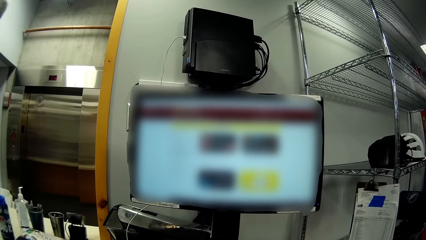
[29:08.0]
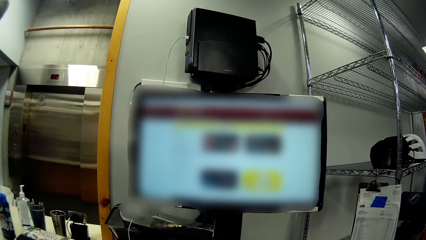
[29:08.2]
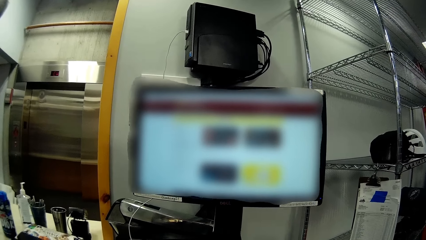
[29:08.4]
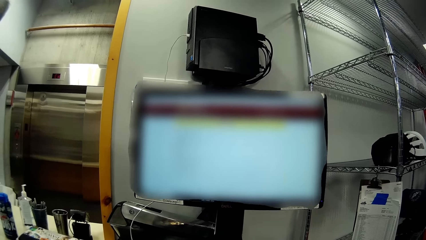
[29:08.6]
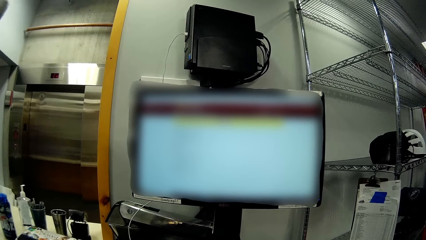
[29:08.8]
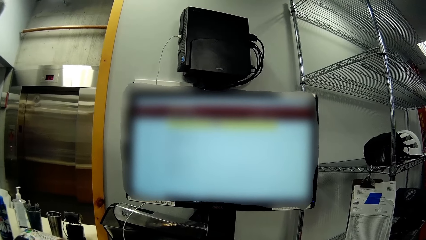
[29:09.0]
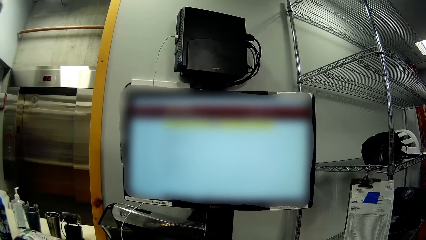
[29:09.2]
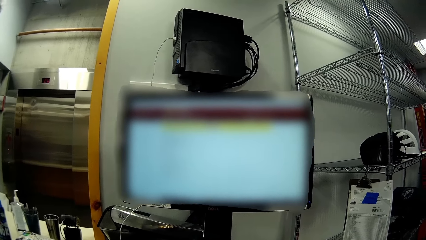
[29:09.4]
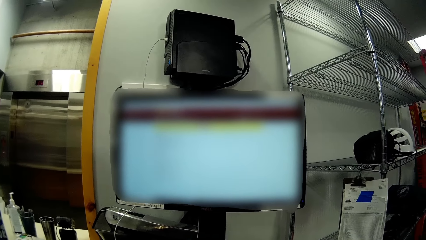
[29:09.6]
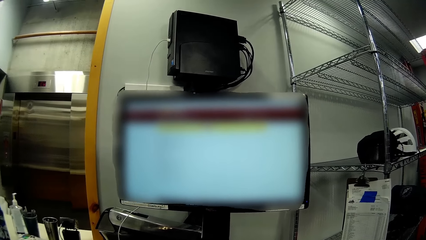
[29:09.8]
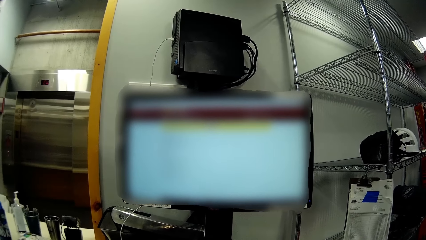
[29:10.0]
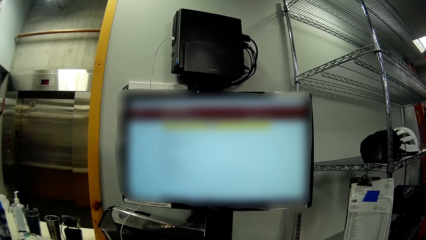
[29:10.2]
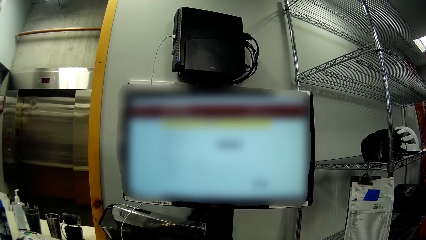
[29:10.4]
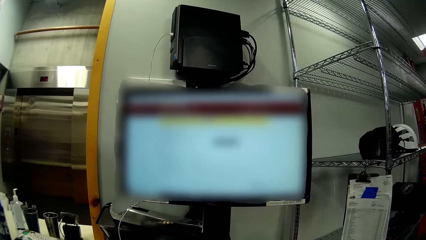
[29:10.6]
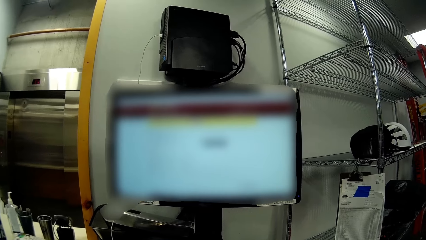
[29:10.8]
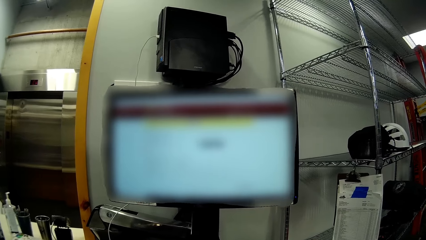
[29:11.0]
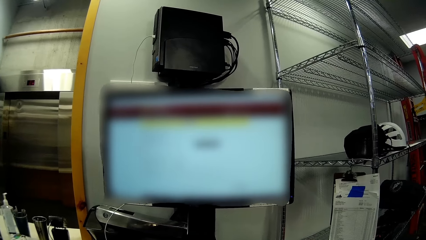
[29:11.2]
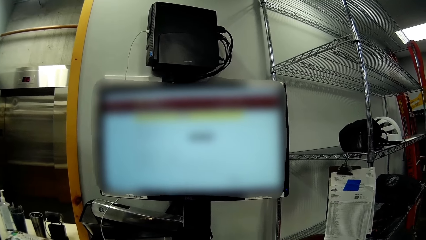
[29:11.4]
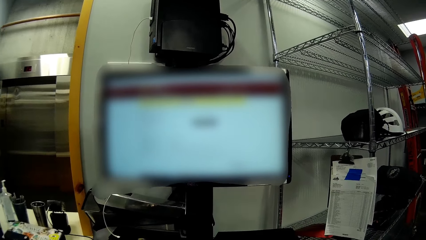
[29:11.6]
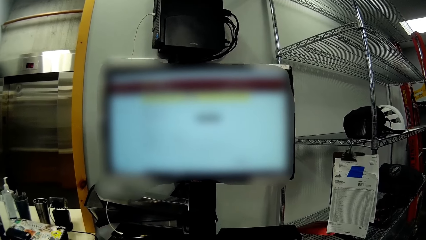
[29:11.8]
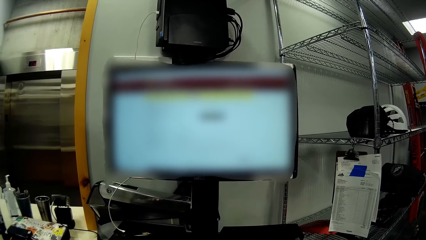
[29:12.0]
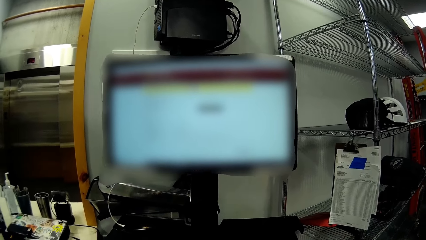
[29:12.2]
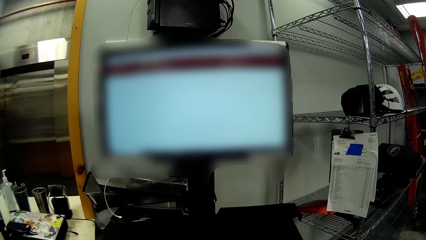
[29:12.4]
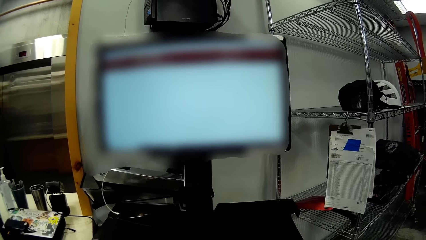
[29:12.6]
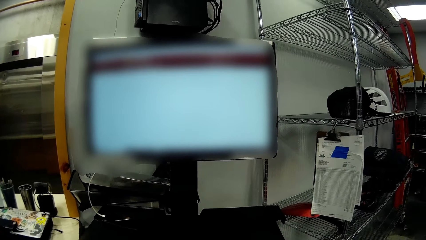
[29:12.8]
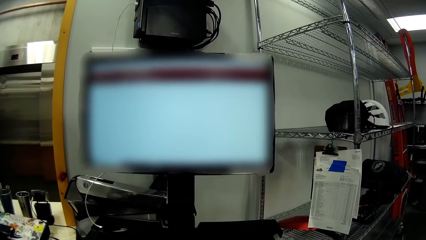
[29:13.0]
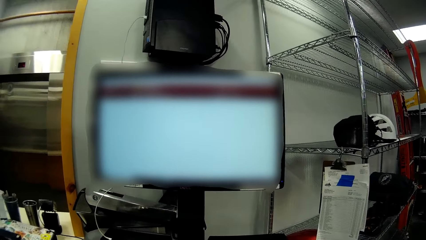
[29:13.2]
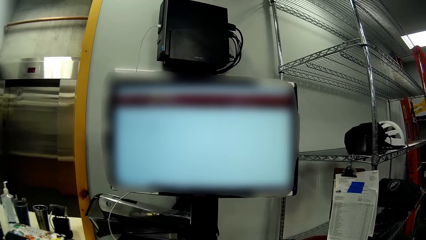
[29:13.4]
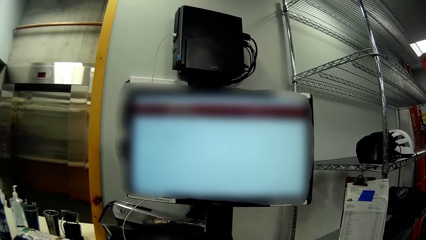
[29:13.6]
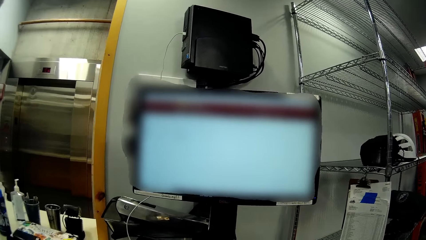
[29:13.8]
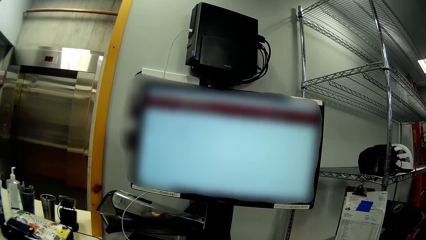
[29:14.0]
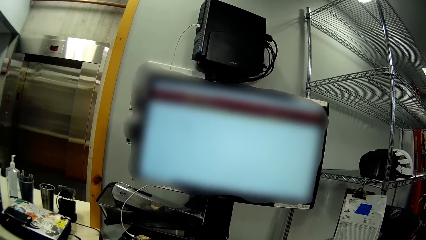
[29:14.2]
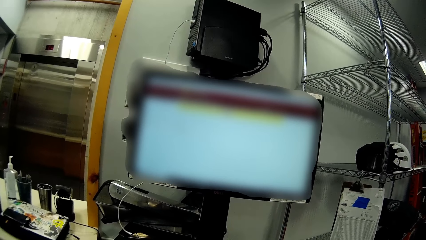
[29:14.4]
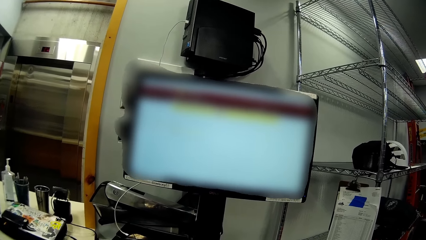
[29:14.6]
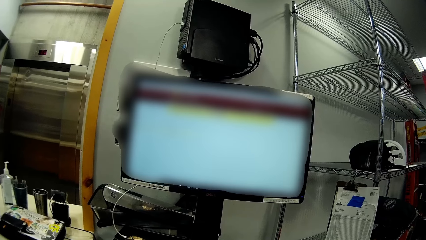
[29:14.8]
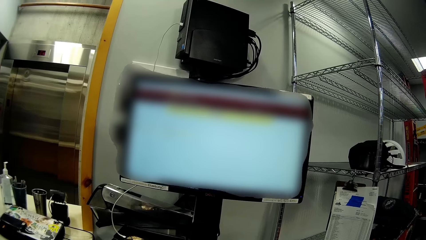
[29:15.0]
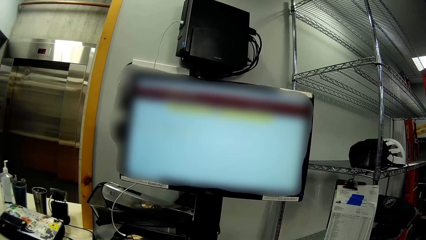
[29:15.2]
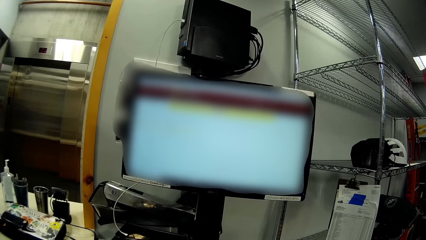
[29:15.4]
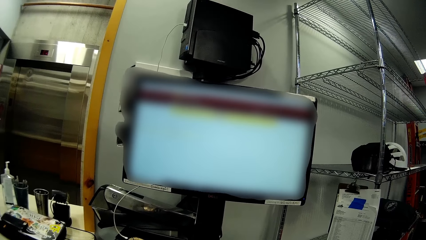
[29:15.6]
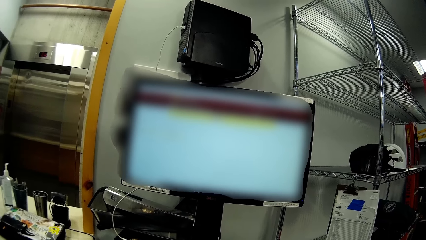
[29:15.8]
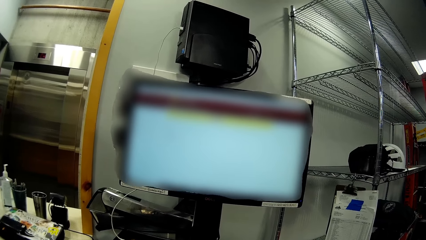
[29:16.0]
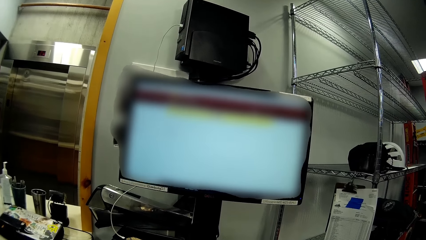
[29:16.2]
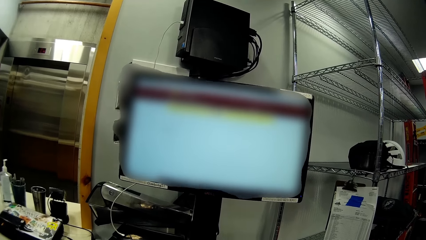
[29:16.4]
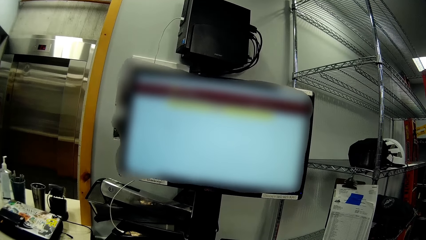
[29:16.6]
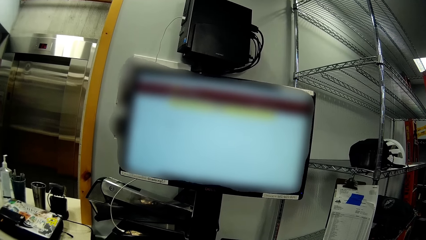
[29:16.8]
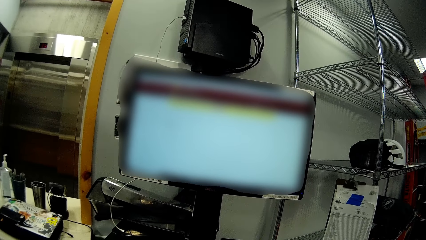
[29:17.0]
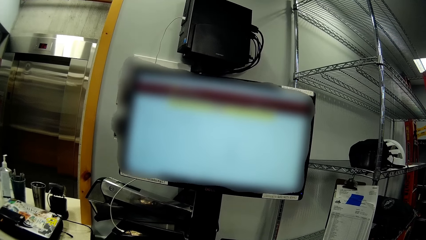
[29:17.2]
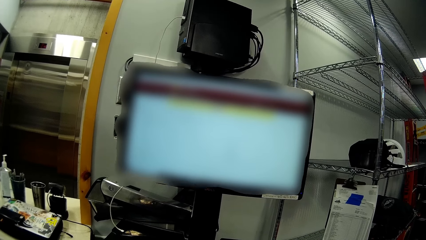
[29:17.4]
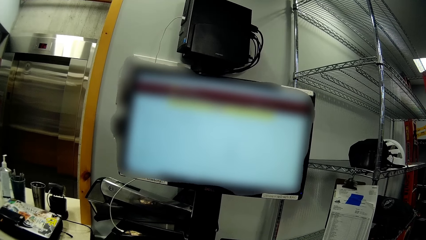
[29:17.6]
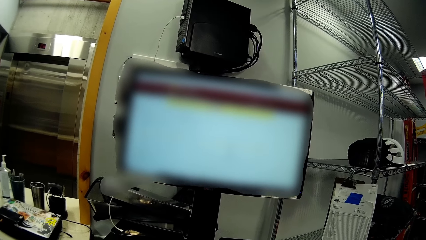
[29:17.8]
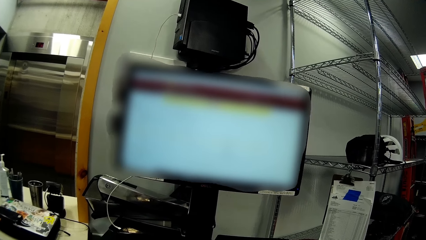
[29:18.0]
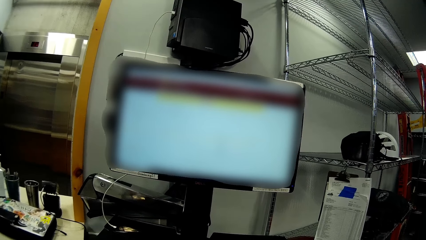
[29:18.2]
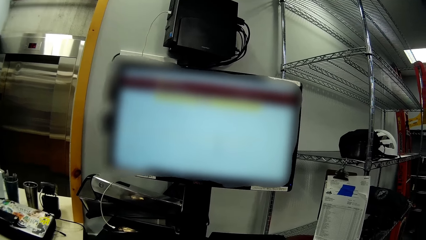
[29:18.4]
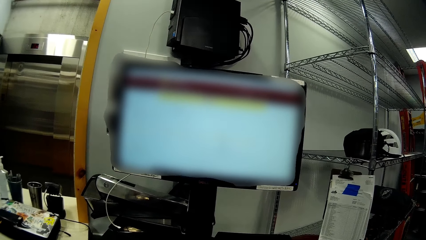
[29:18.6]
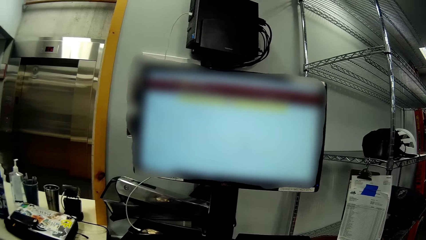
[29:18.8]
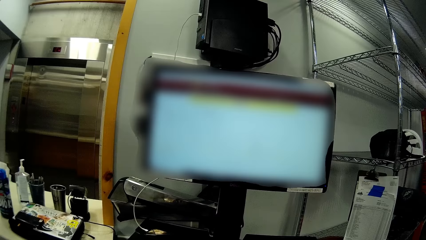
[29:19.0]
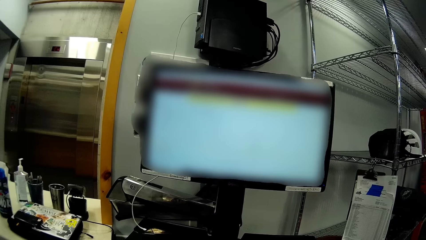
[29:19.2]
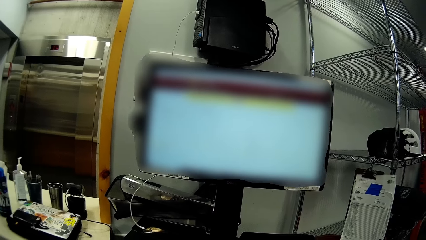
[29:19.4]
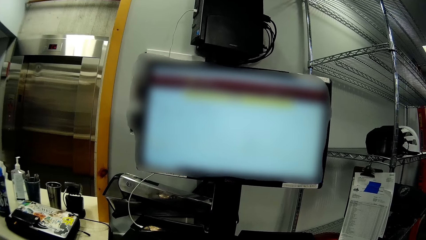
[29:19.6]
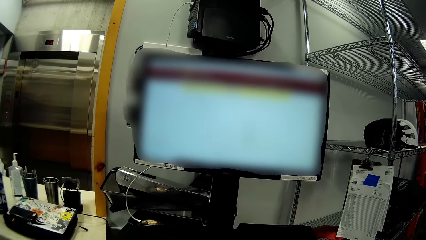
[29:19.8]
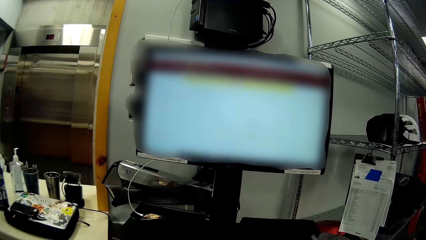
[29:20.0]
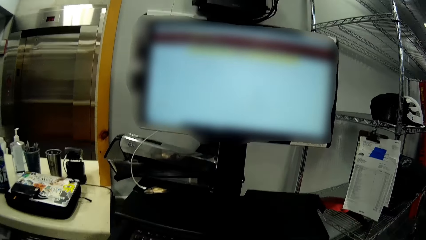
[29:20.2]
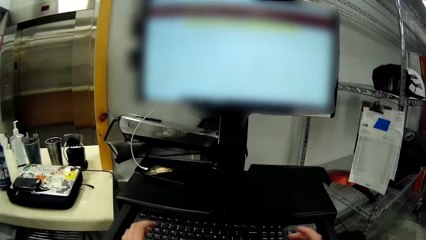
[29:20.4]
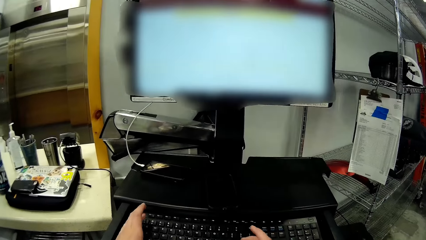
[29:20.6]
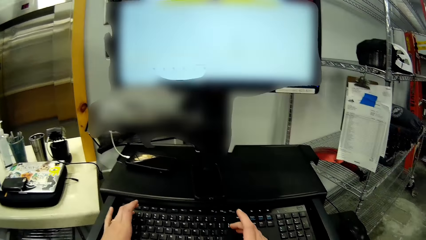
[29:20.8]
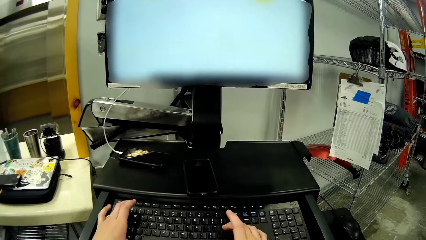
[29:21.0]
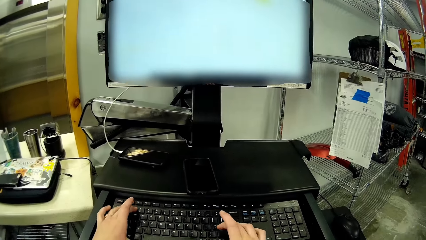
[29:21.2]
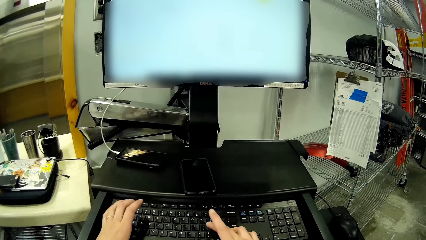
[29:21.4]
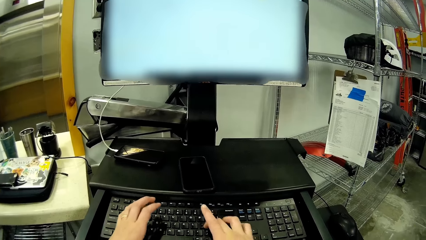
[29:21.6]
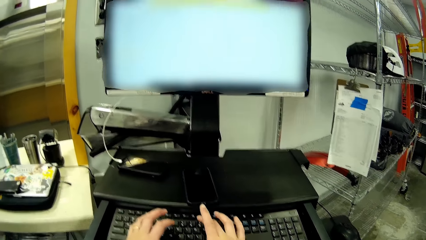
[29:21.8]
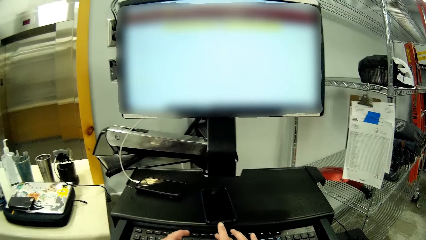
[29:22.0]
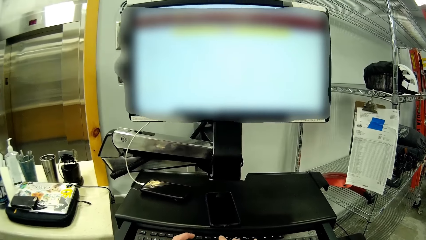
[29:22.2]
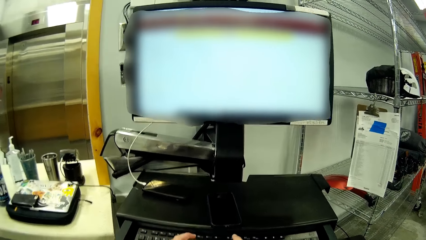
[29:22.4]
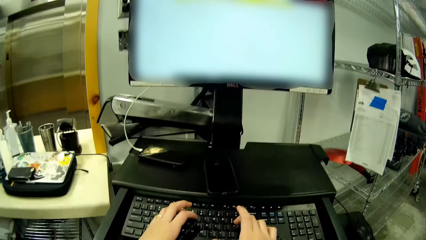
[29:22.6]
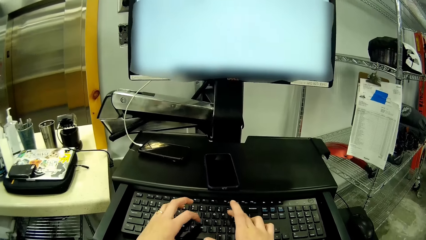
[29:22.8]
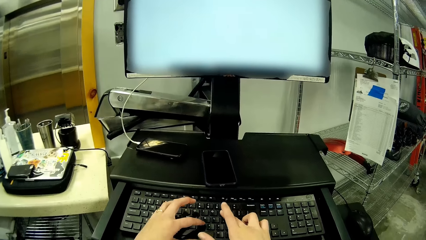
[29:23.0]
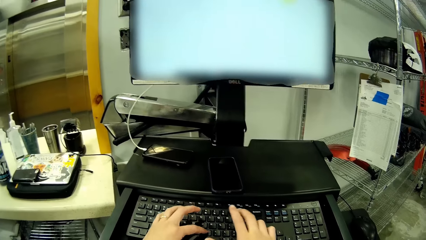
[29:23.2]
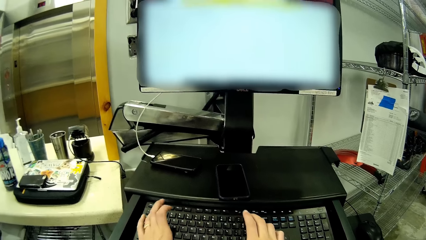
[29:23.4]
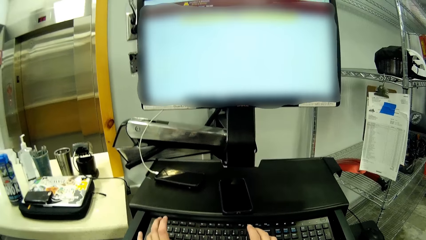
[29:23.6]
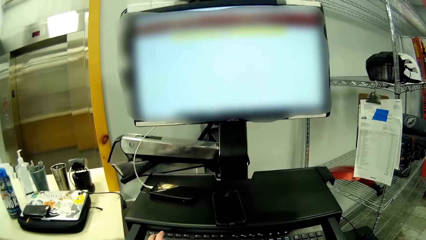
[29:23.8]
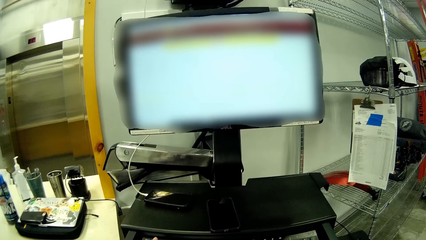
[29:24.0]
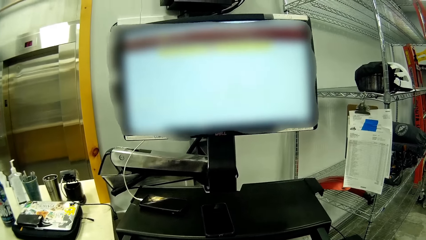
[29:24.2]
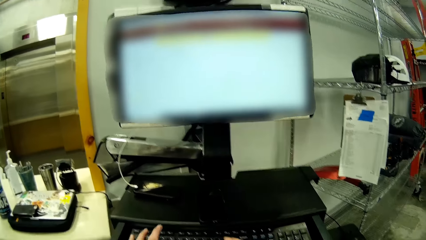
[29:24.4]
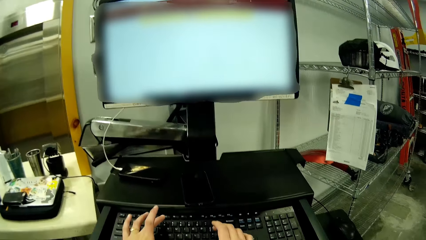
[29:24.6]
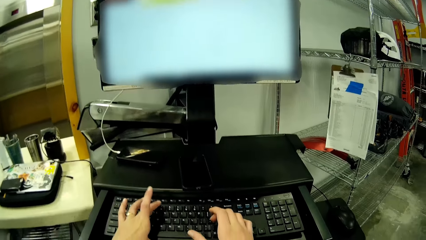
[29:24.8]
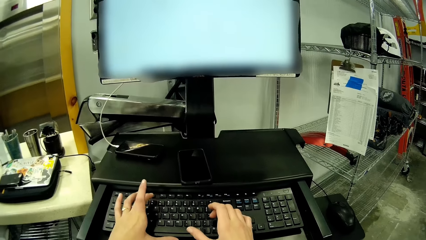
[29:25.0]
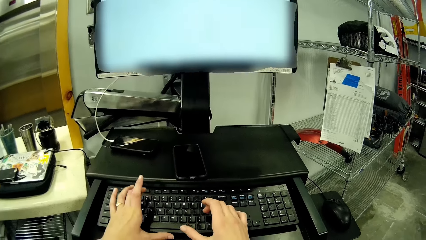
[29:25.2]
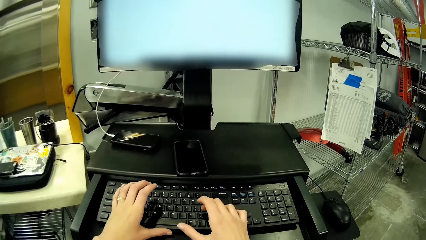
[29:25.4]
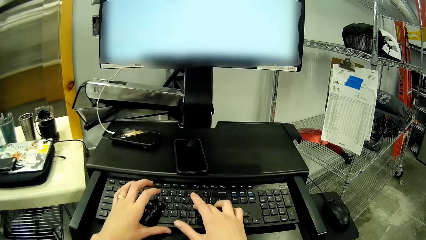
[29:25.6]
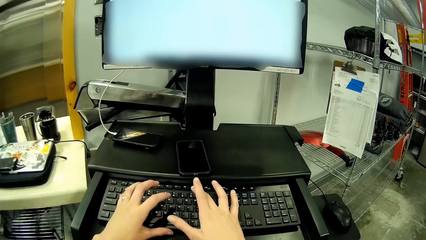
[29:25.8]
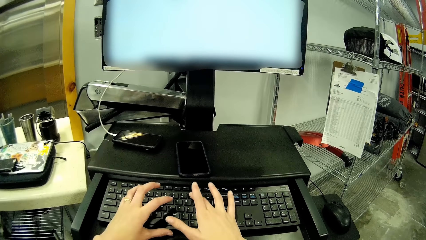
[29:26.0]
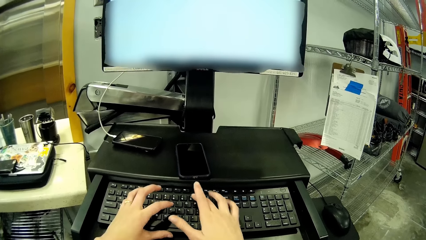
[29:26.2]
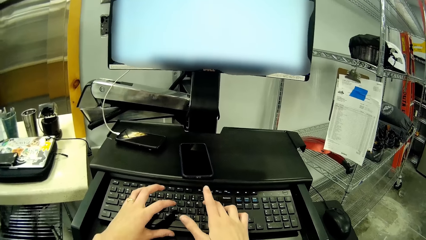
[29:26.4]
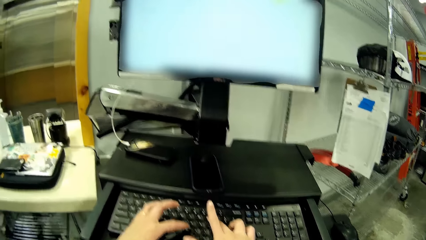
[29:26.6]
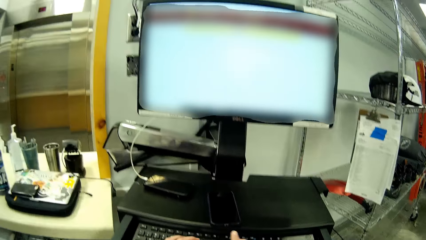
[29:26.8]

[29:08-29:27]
The camera wearer types on the keyboard.
